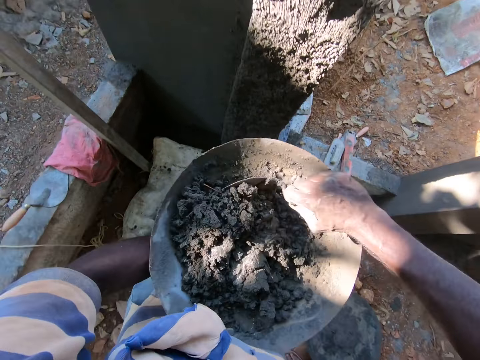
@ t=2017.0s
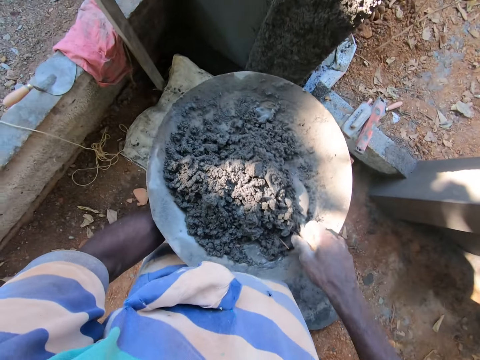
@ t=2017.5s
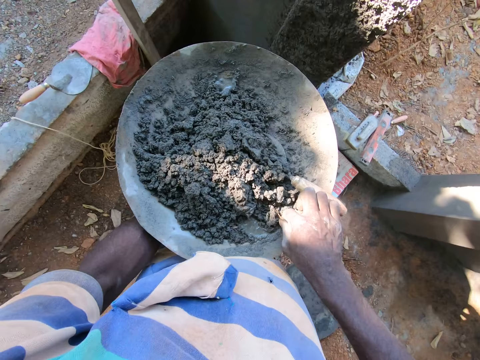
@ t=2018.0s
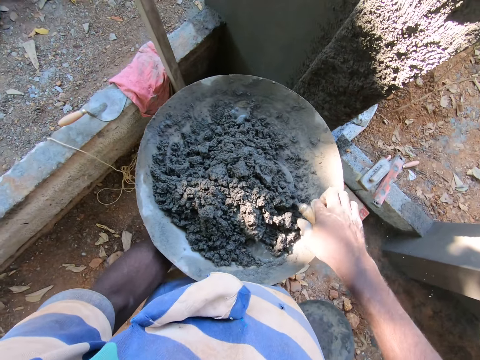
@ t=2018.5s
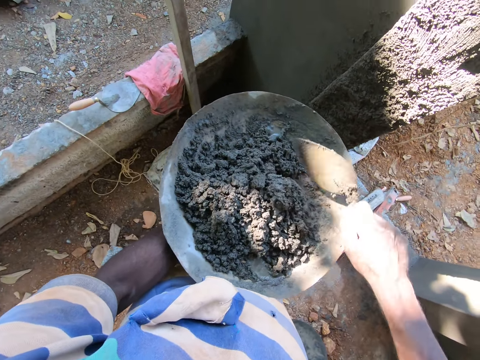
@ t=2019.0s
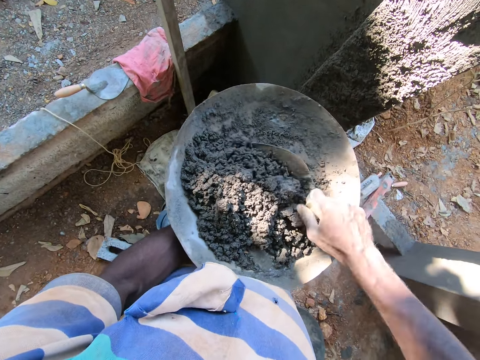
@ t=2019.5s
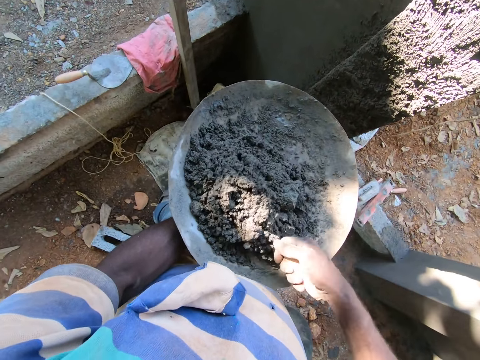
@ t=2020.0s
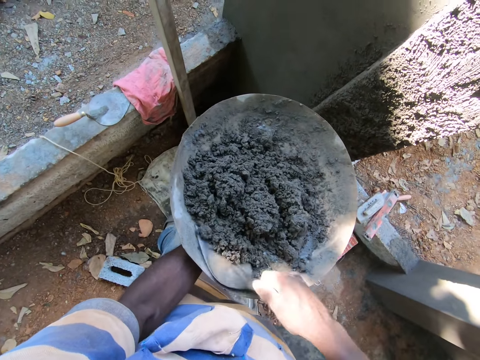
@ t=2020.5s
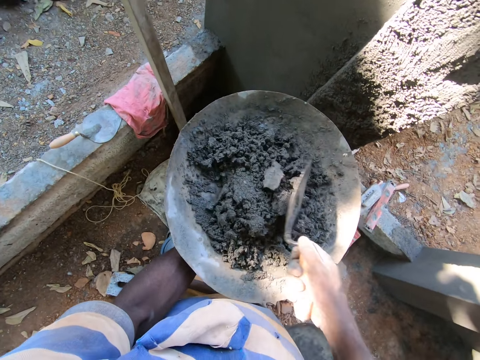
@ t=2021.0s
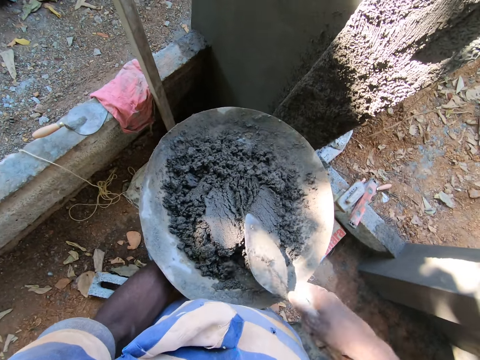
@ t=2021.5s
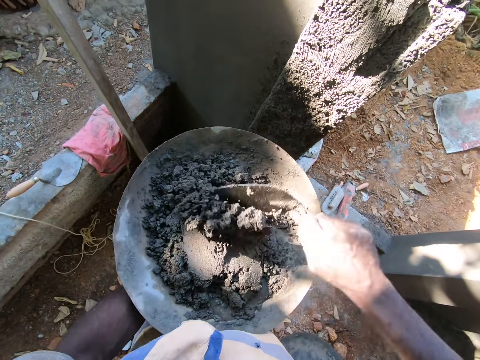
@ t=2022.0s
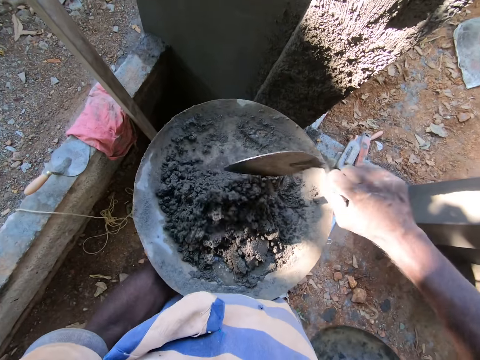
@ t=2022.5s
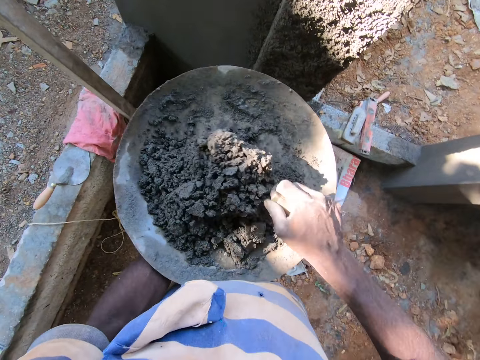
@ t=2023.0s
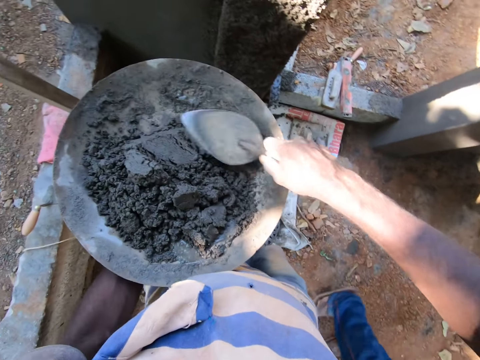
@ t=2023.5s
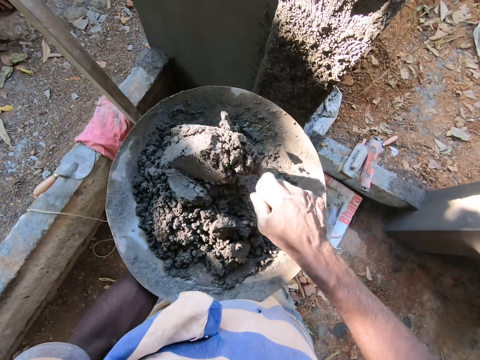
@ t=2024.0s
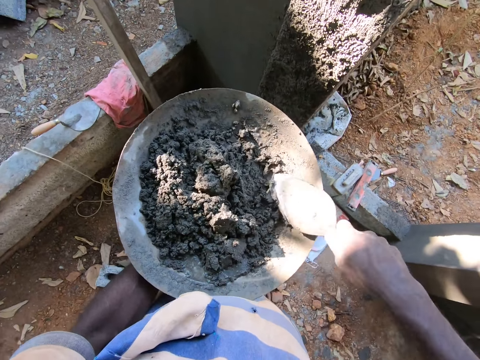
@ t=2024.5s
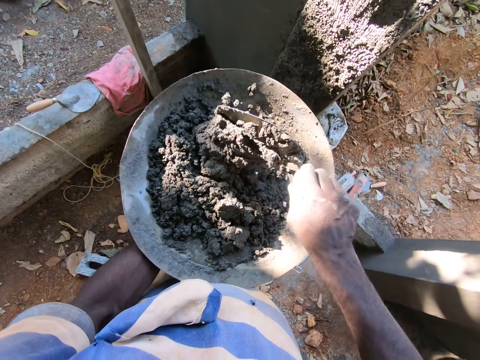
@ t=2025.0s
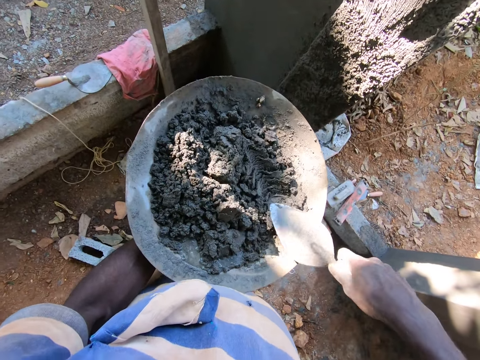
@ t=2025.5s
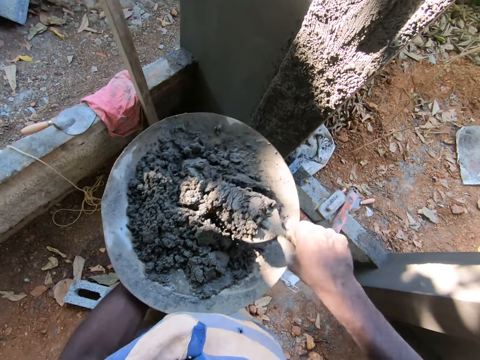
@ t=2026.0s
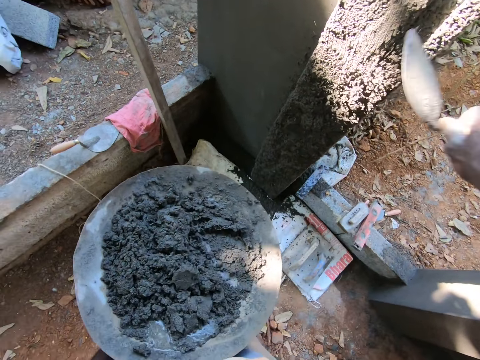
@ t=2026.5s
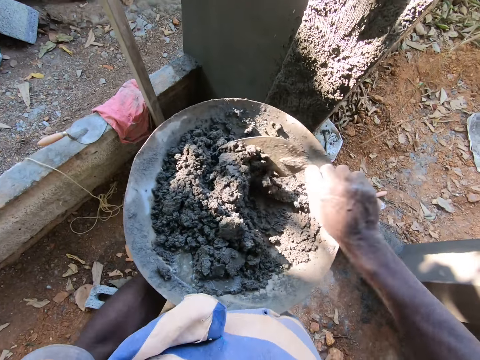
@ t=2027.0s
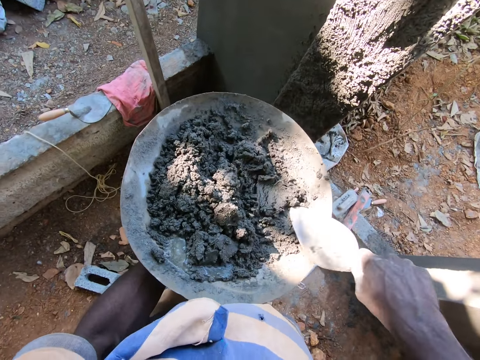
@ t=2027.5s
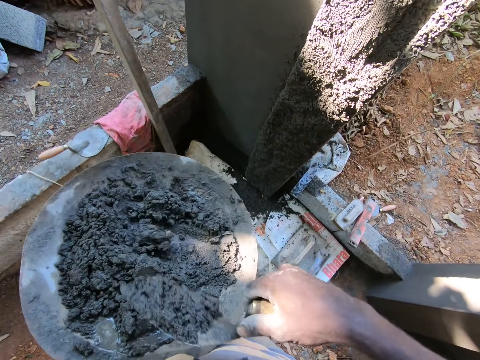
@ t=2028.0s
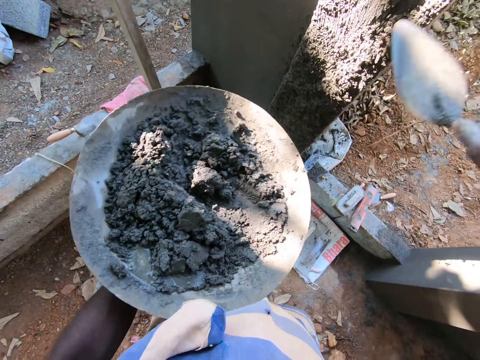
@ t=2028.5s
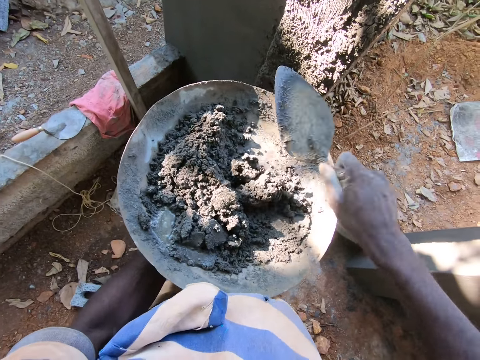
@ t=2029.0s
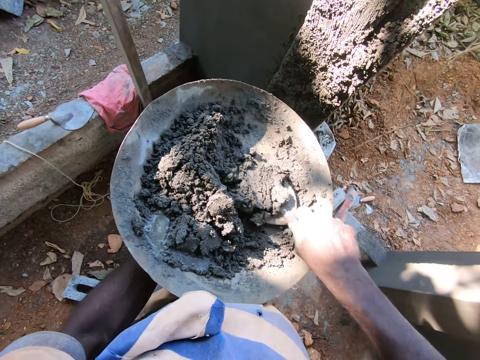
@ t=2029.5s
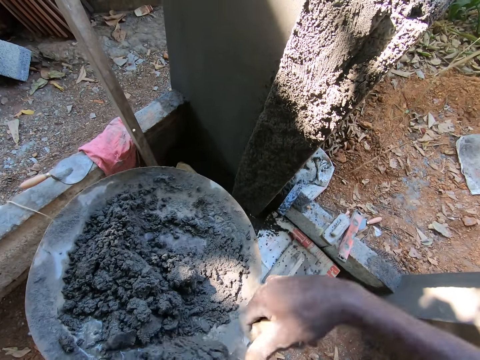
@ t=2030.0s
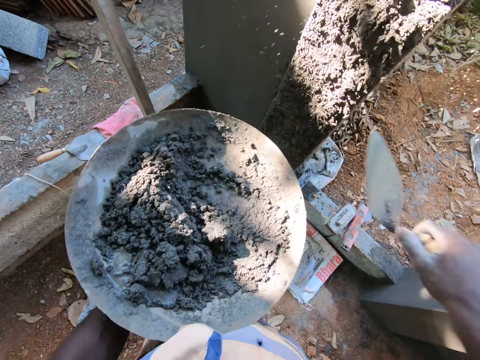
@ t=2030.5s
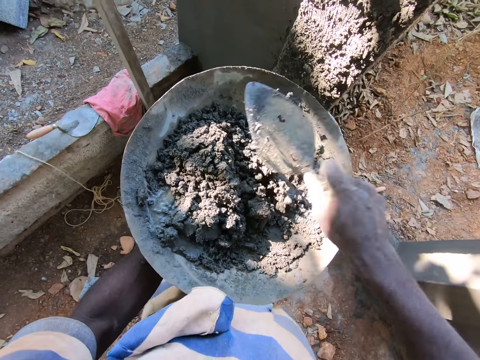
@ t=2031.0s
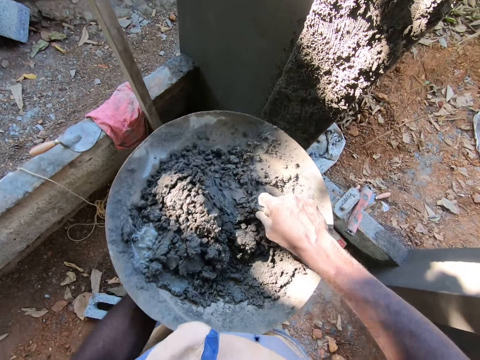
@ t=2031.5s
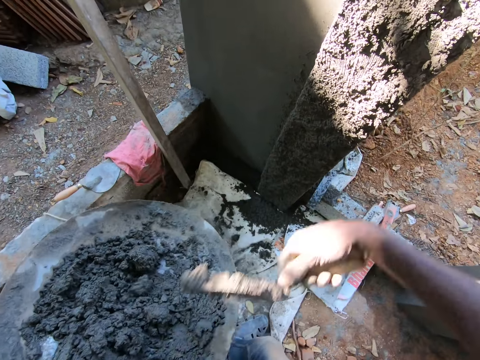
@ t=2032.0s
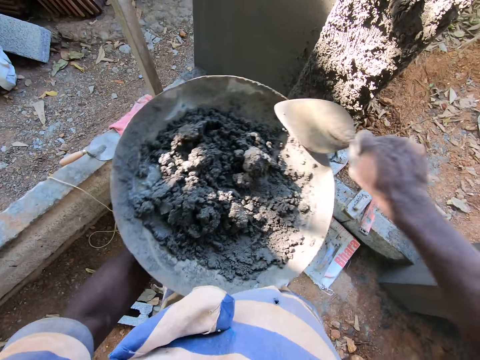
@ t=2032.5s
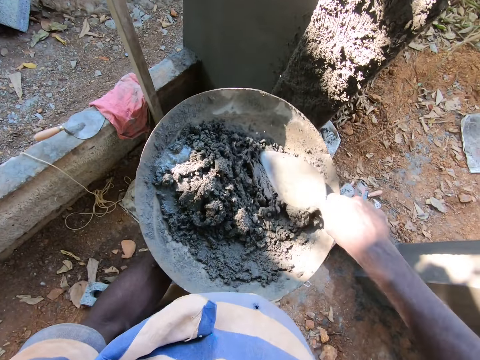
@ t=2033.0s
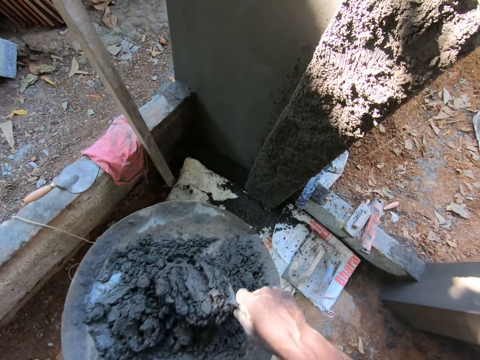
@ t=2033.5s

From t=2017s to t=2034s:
The camera wearer drops the scraper or trowel in his right hand in the pan. He removes dirt from the pan with his right hand. He throws something on the ground. He picks up the scraper from the pan with his right hand. He mixes cement mortar in the pan with the scraper in his right hand. He scoops cement with the trowel. He plasters the wall of the building site with the scraper in his right hand. He mixes the cement with the trowel. He scoops cement with the trowel. He applies cement to the wall. He mixes the cement with the trowel. He scoops cement with the trowel. He applies cement to the wall. He mixes the cement with the trowel. He scoops cement with the trowel. He applies cement to the wall. He mixes the cement with the trowel. He scoops cement with the trowel.

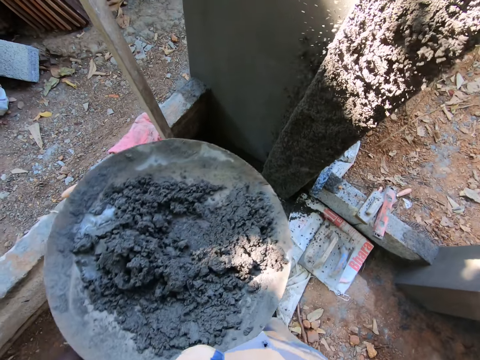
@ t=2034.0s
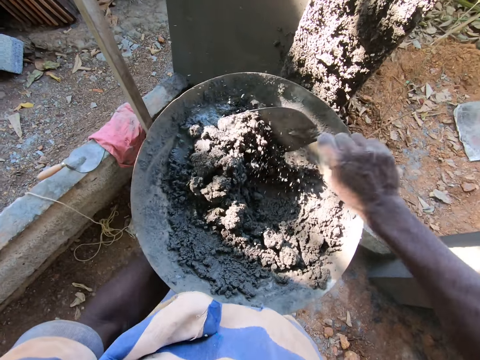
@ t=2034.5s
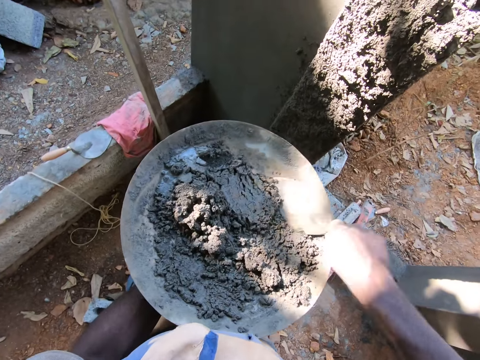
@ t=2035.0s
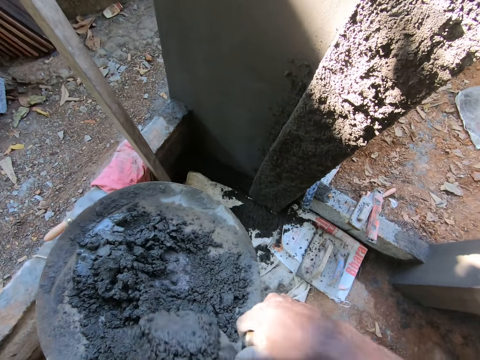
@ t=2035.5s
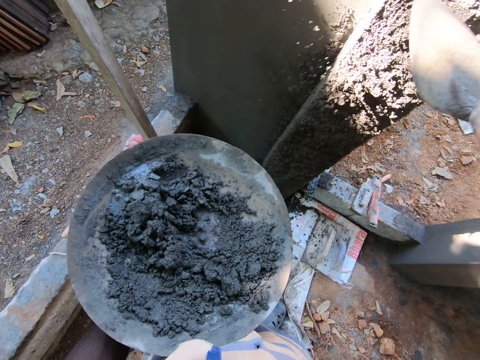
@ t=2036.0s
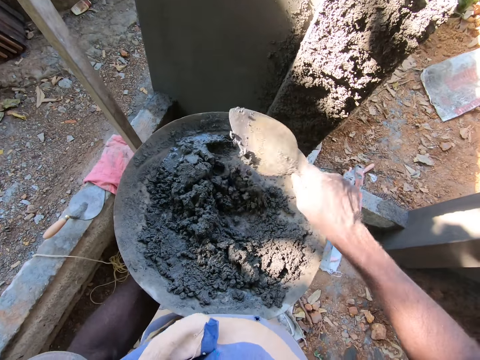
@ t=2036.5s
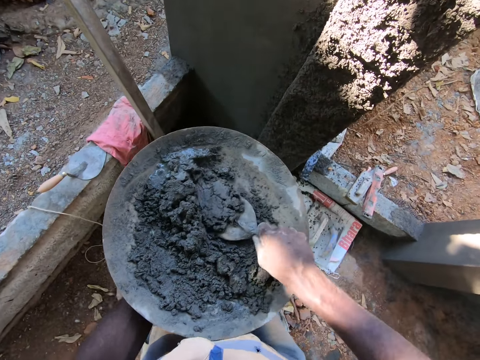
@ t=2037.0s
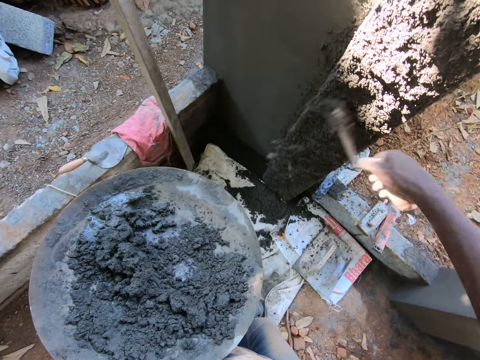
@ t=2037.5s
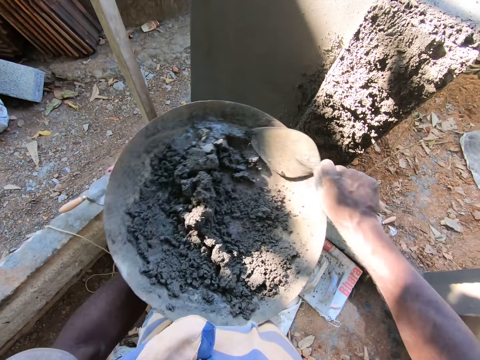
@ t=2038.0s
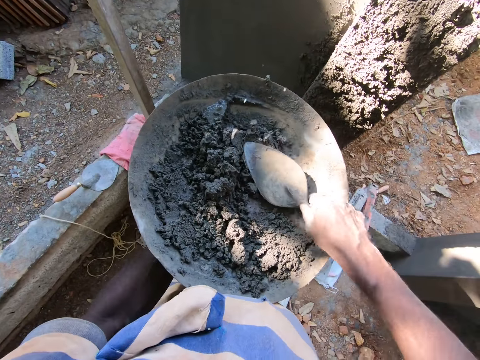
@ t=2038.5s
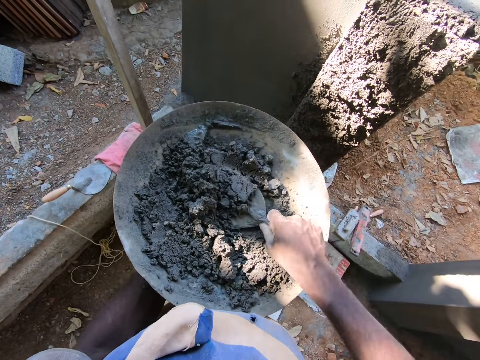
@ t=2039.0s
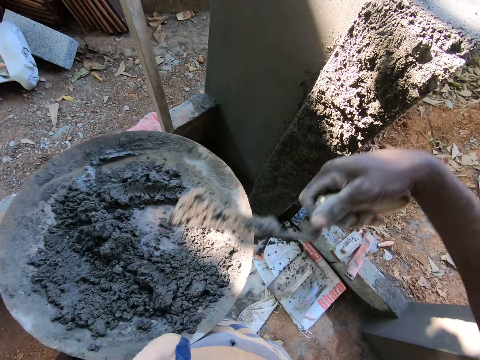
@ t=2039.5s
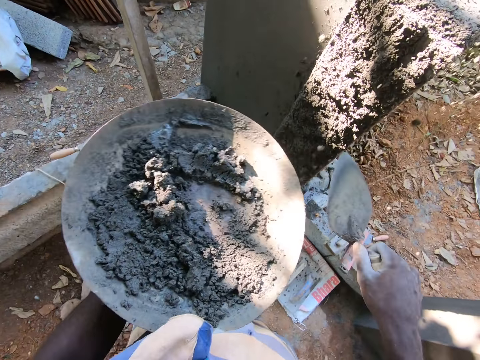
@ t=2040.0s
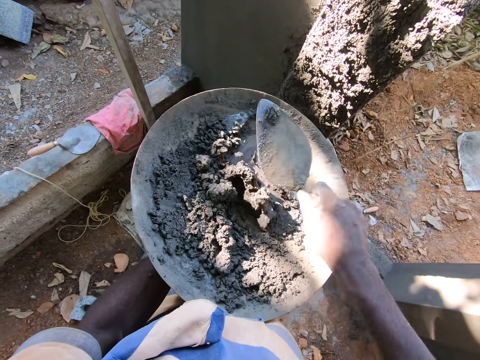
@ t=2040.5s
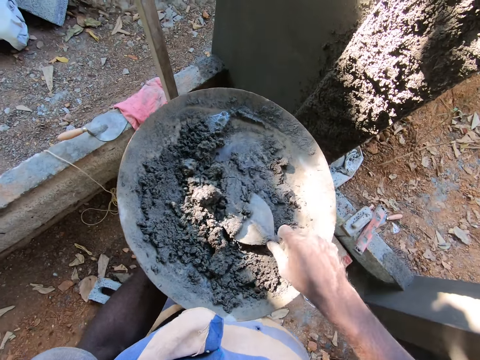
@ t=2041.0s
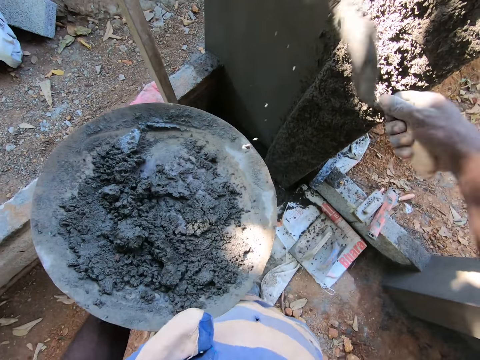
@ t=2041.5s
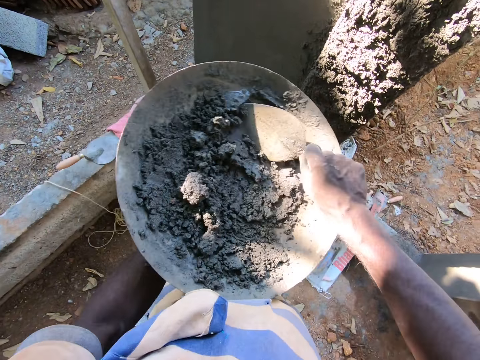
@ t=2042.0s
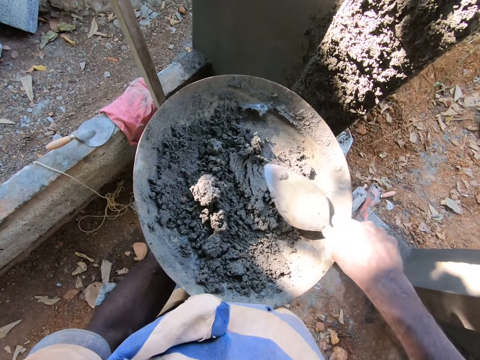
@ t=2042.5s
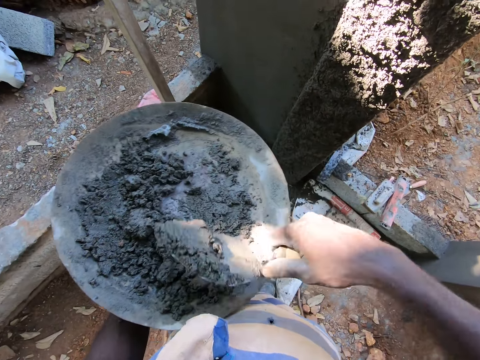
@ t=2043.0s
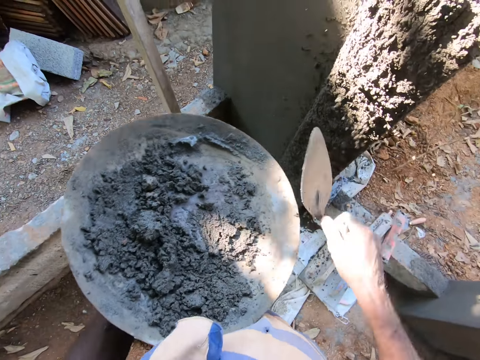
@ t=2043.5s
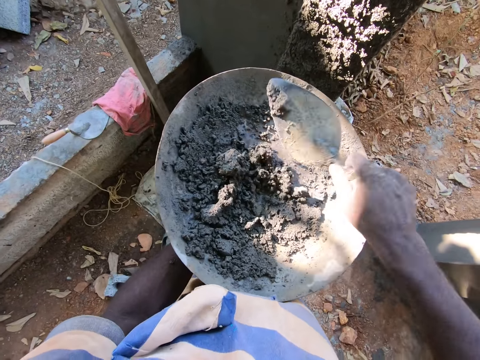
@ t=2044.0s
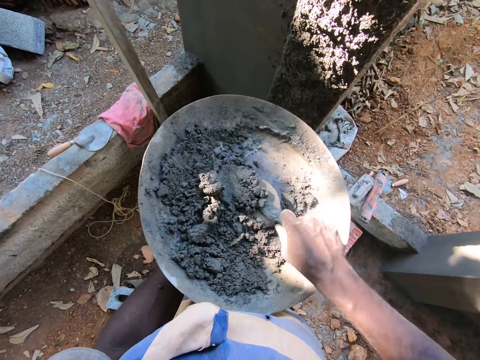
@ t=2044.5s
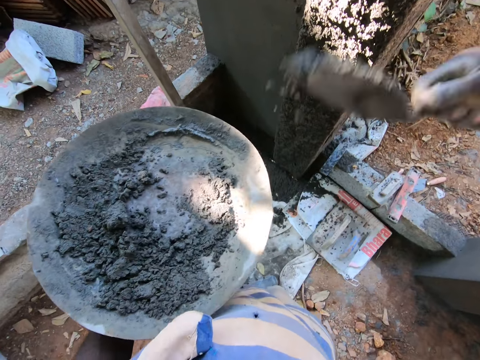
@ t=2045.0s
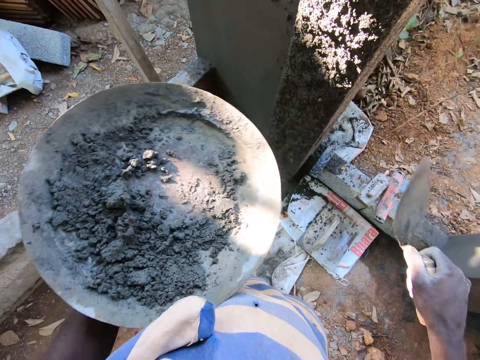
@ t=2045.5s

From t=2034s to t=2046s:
The camera wearer applies cement to the wall. They mix the cement with a trowel, scoop the cement with the trowel, and apply the cement to the wall. They mix the cement with the trowel, scoop the cement with the trowel, and apply the cement to the wall. They mix the cement with the trowel, scoop the cement with the trowel, and apply the cement to the wall. They mix the cement with the trowel, scoop the cement with the trowel, and apply the cement to the wall. They mix the cement with the trowel, scoop the cement with the trowel, and apply the cement to the wall. They mix the cement with the trowel, scoop the cement with the trowel, and apply the cement to the wall.
